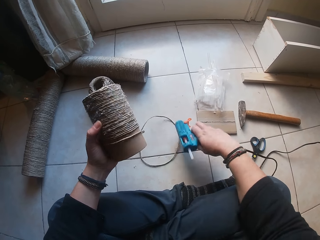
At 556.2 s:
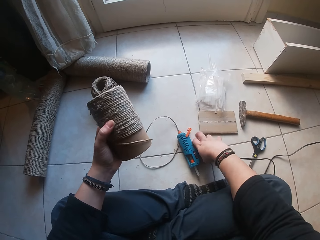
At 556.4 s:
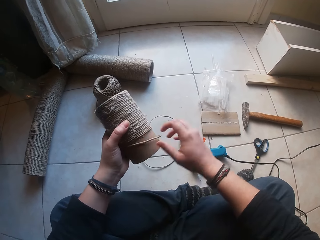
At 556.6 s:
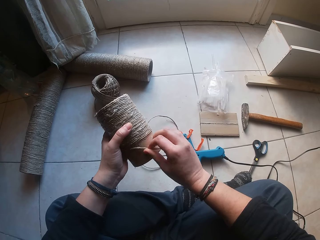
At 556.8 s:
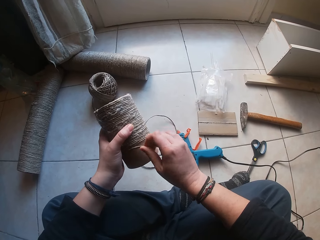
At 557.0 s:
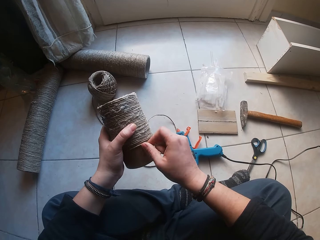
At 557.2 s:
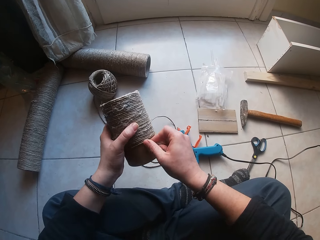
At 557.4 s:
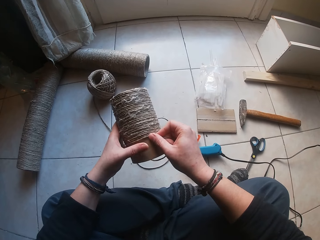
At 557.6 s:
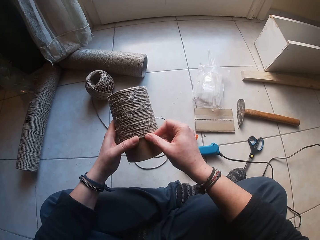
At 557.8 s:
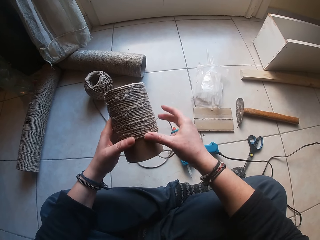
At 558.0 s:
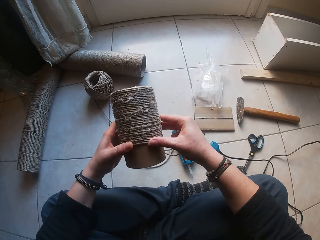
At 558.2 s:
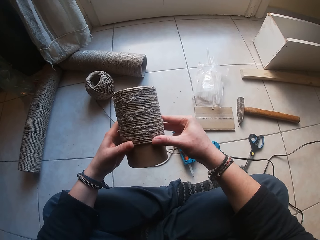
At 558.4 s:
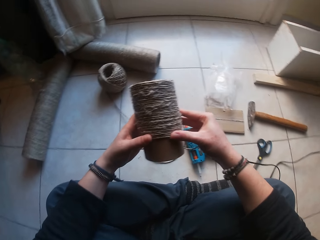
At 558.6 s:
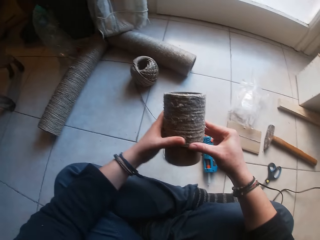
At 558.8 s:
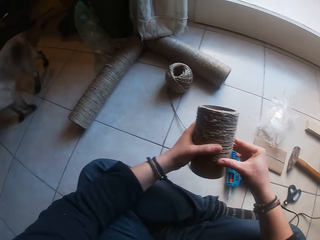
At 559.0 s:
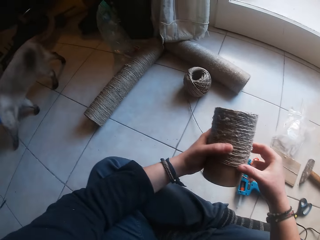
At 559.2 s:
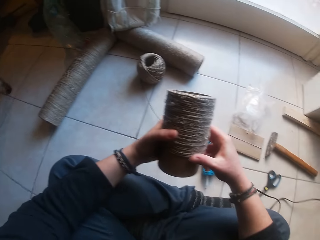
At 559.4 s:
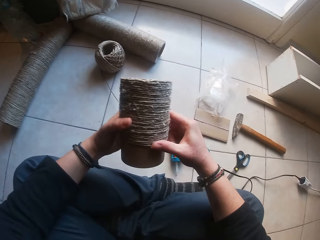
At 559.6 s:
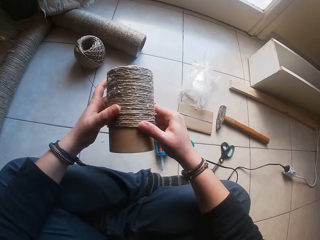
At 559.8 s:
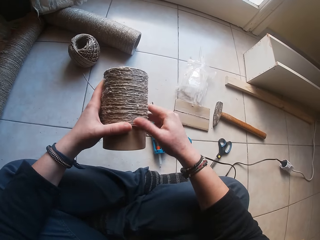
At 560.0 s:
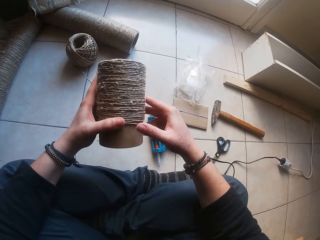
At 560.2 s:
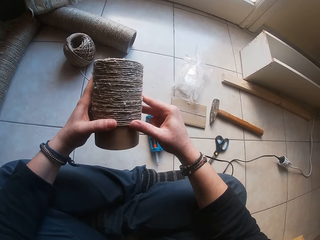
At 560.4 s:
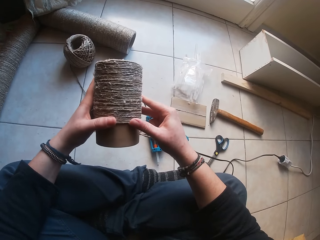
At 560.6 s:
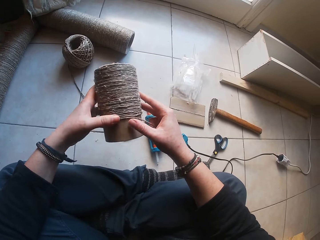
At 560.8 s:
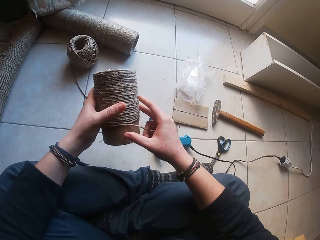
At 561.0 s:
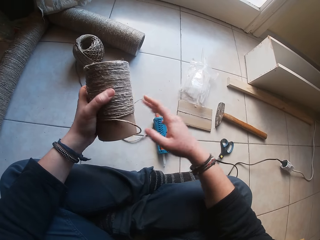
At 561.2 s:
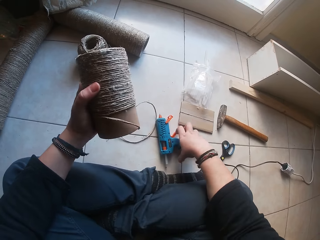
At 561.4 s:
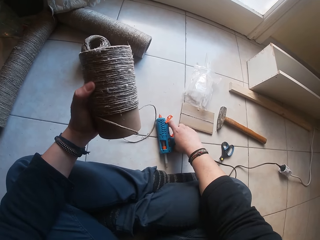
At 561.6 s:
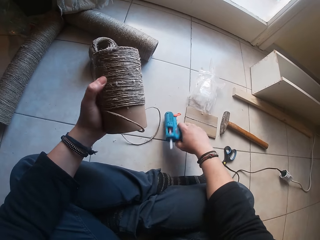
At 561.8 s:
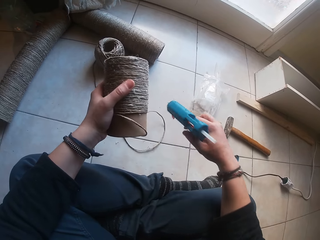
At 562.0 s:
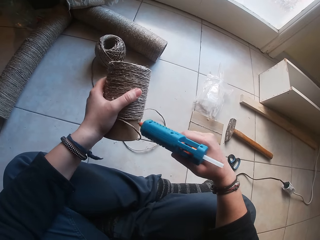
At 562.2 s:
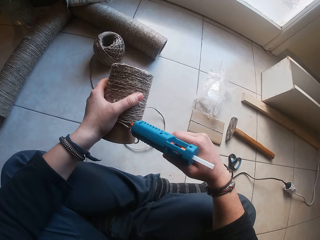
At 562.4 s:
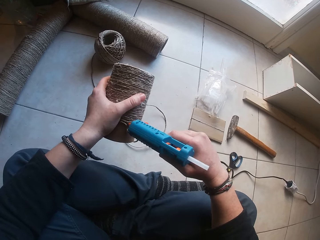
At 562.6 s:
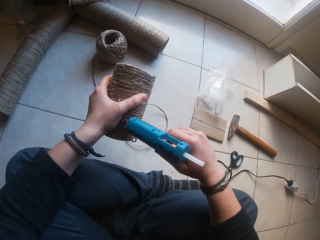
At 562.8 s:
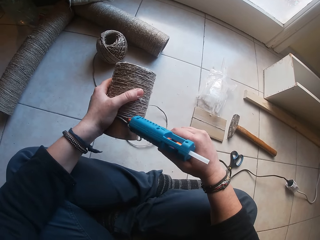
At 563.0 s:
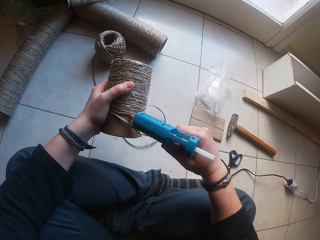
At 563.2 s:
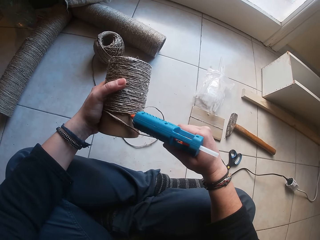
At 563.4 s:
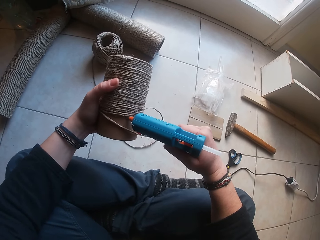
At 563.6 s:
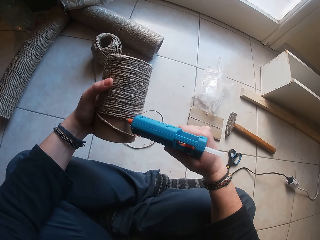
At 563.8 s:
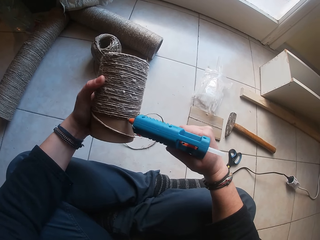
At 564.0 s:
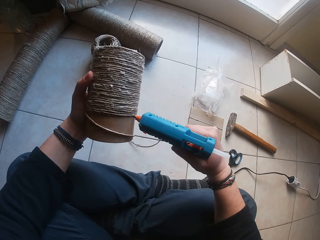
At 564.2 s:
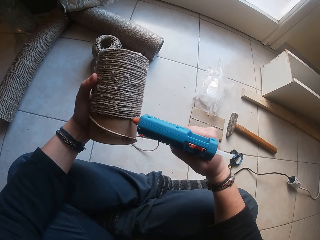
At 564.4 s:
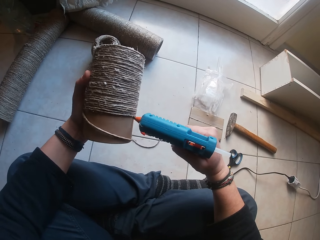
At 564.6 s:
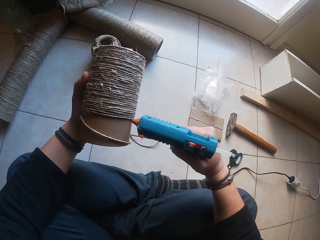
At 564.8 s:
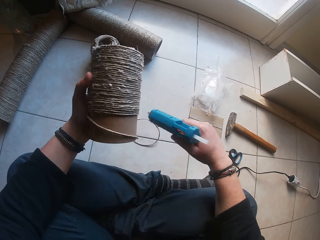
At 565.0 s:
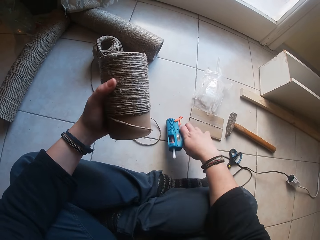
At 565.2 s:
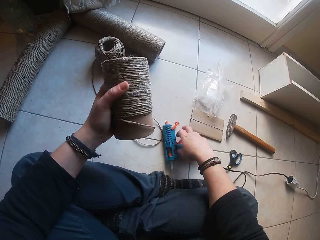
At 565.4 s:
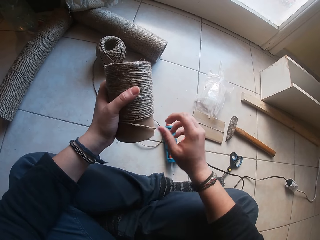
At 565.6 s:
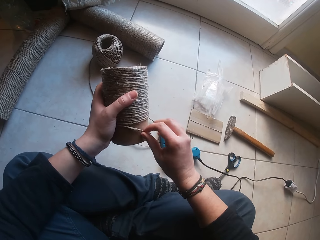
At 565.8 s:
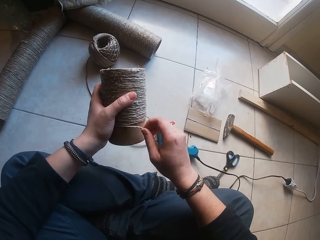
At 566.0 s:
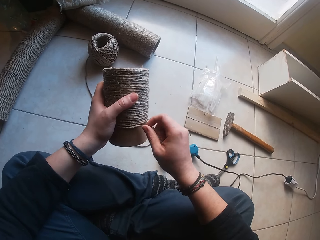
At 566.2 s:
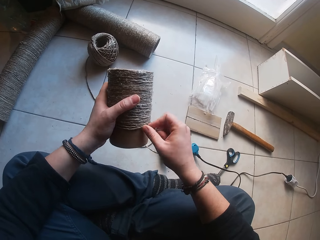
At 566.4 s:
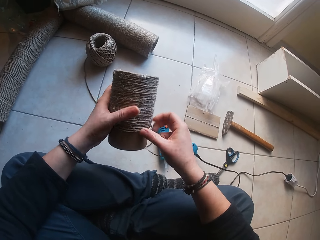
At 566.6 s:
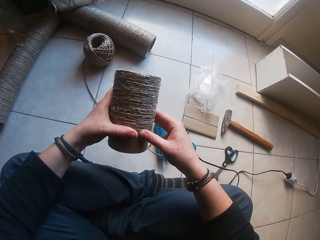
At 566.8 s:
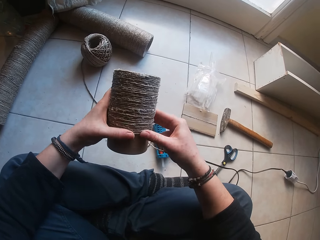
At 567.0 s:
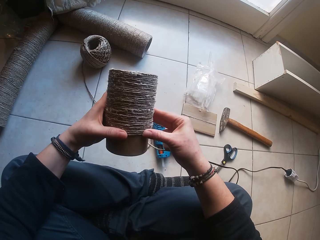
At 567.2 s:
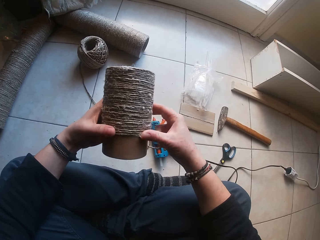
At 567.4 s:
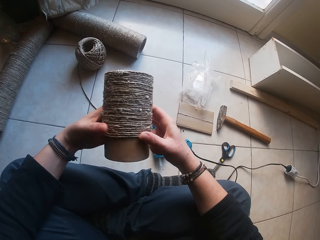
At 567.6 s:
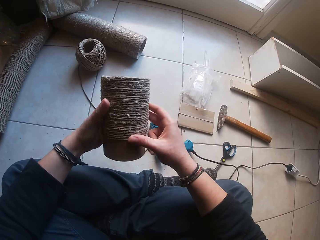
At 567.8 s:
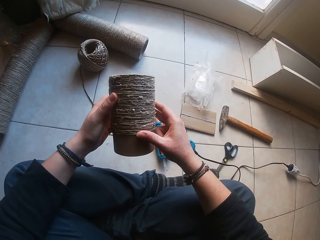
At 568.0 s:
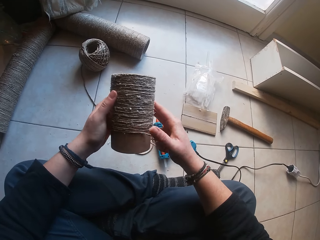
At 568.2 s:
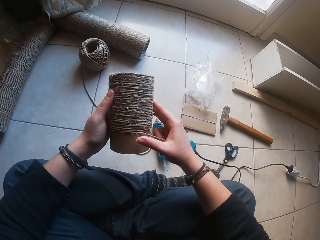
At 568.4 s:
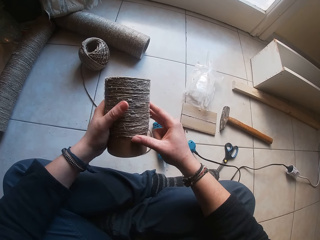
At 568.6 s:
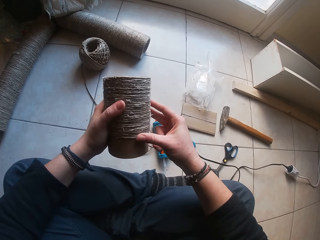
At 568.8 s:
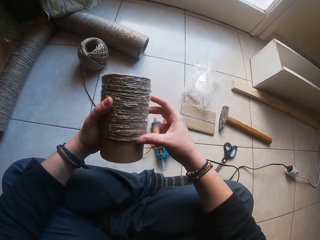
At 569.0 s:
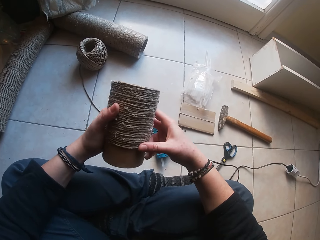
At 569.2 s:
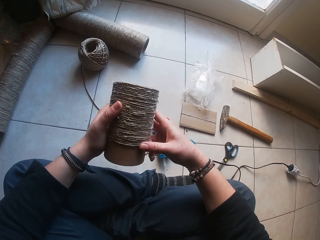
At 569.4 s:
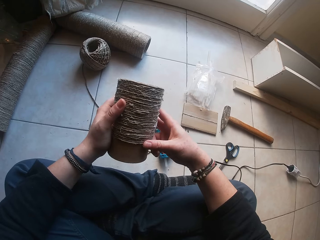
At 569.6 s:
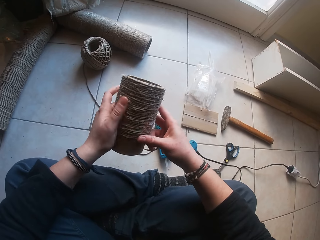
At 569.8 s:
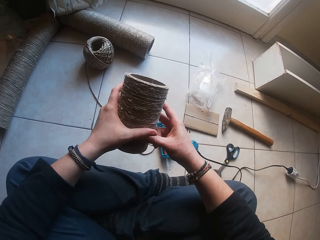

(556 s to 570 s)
The camera wearer drops the glue gun from her right hand on the floor. She glues the rope around the paperboard roll in her left hand with her right hand. She glues the rope around the paperboard roll with both hands. She picks up the glue gun from the floor with her right hand. She applies glue from the glue gun in her right hand to the paperboard roll in her left hand. She drops the glue gun from her right hand on the floor. She glues the rope around the paperboard roll in her left hand with her right hand. She glues the rope around the paperboard roll with both hands. She glues the rope around the paperboard roll in her left hand with her right hand.

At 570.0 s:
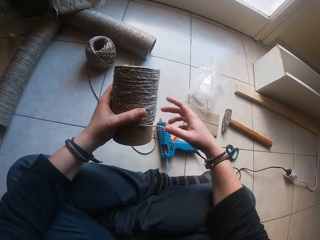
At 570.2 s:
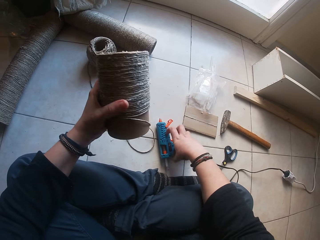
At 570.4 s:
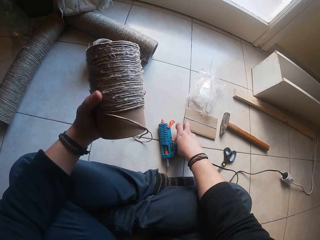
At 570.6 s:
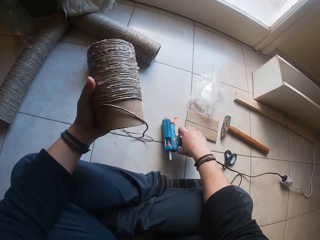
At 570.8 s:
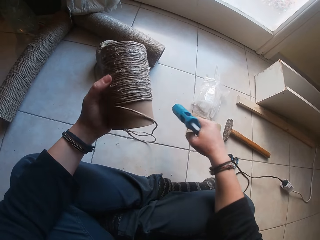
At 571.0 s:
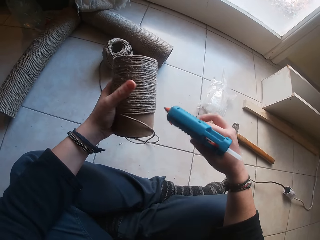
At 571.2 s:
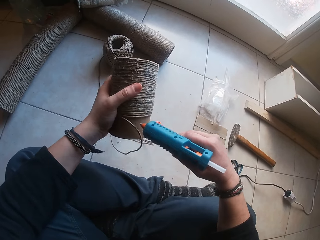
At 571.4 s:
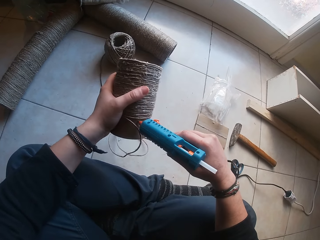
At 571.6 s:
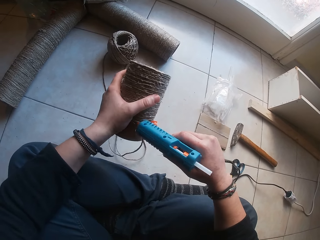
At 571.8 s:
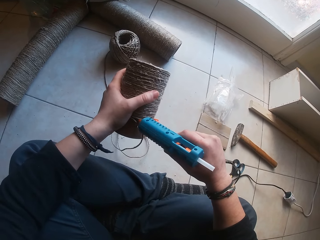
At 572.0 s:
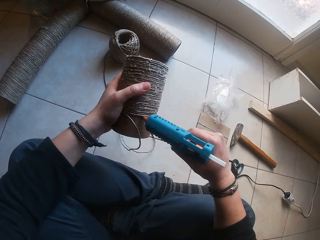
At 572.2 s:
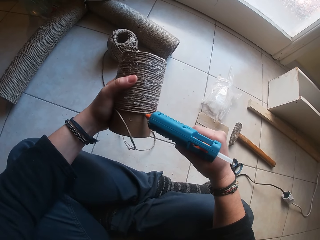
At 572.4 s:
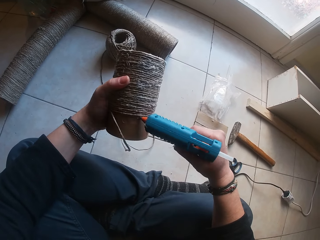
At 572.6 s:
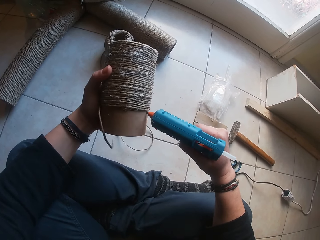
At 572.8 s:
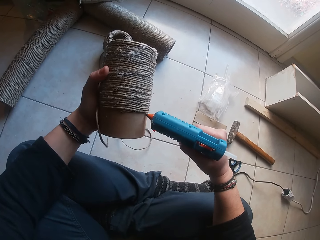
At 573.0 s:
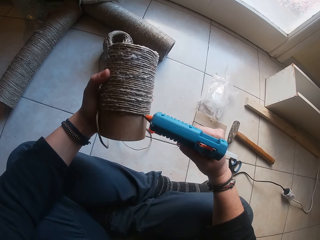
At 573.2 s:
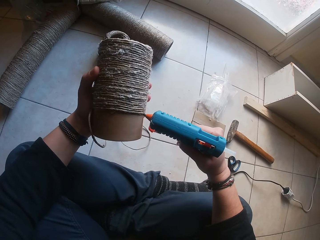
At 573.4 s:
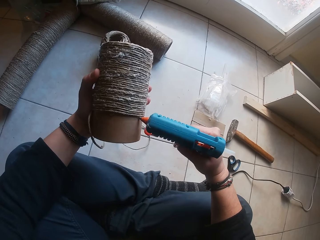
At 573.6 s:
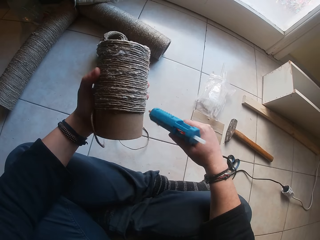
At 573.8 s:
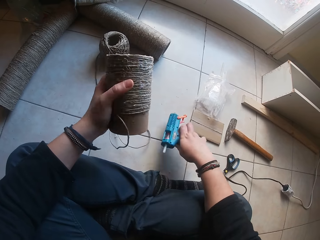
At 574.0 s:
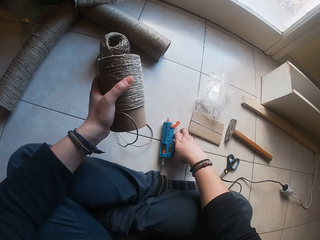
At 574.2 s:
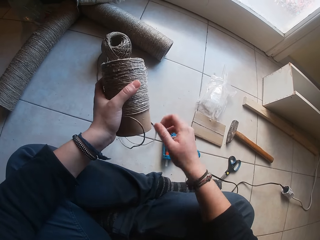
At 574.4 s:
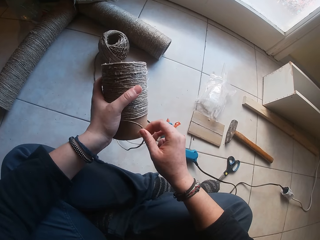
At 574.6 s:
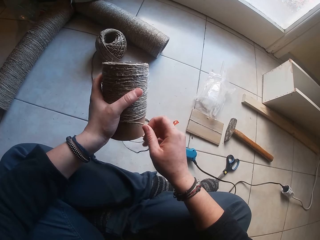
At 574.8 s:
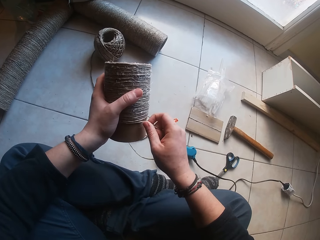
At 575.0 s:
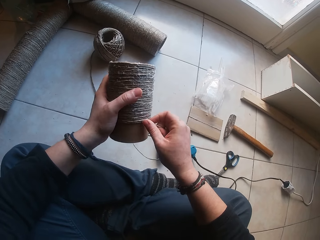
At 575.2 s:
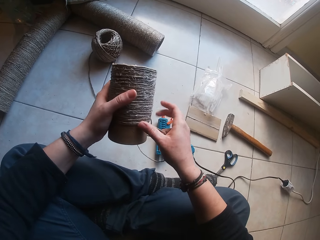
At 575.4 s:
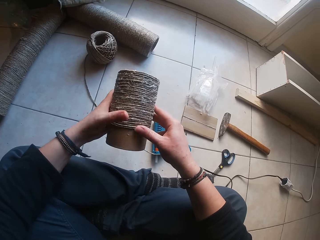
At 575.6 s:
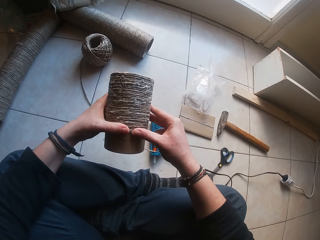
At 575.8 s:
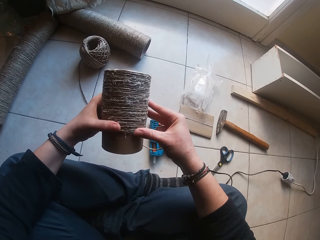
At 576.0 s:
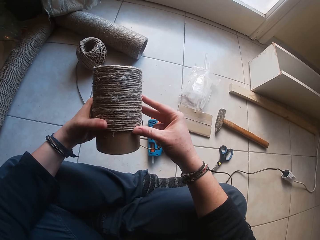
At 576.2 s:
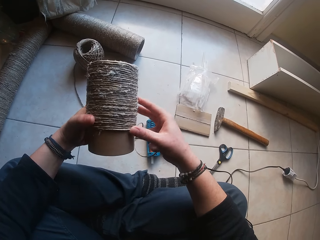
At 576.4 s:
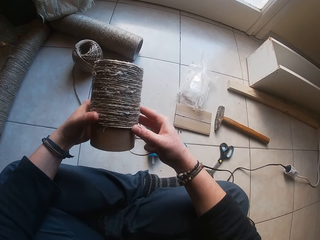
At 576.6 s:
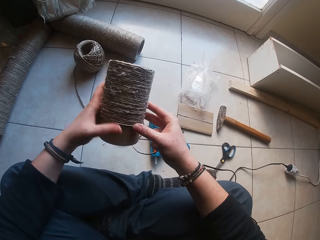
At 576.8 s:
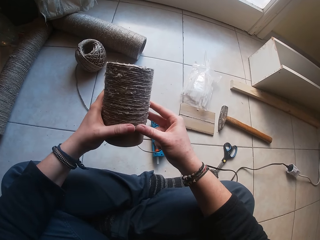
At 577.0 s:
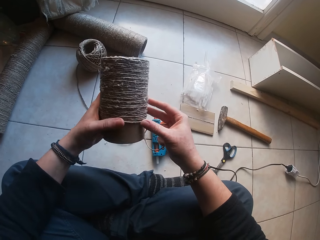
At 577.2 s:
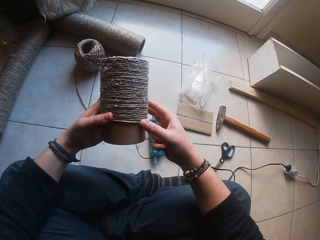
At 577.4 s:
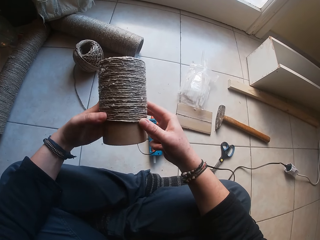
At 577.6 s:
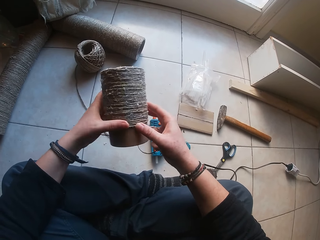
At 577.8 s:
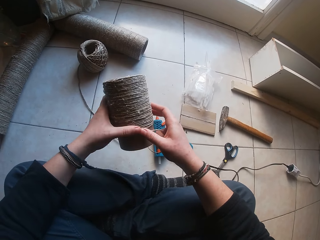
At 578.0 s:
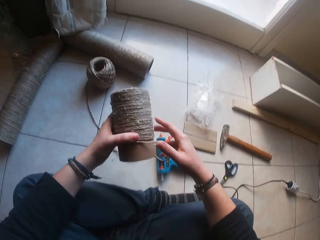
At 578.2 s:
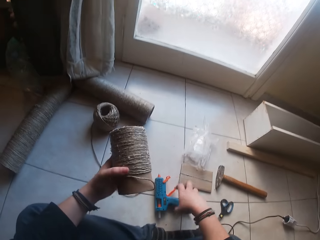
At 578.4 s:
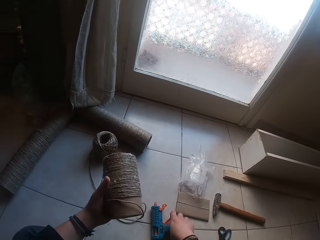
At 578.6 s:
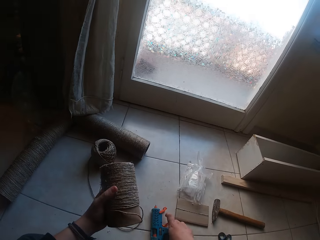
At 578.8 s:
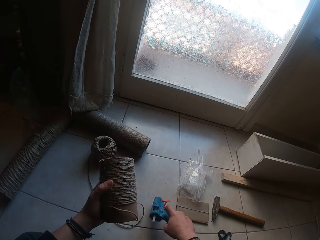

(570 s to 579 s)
The camera wearer picks up the glue gun from the floor with her right hand. She applies glue from the glue gun in her right hand to the paperboard roll in her left hand. She drops the glue gun from her right hand on the floor. She glues the rope around the paperboard roll with her right hand. She glues the rope around the paperboard roll with both hands.
